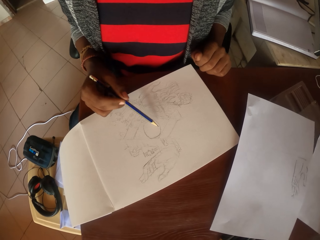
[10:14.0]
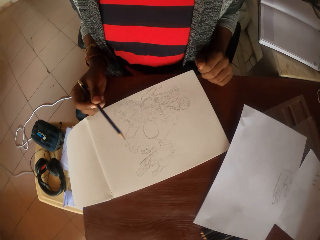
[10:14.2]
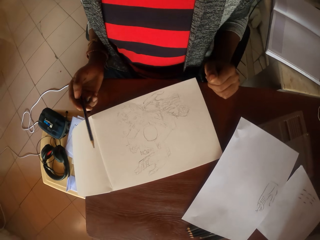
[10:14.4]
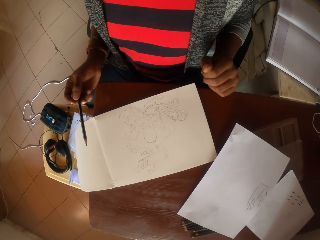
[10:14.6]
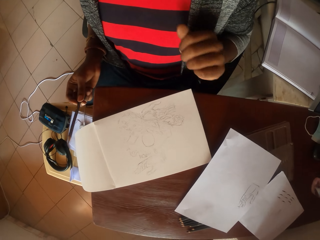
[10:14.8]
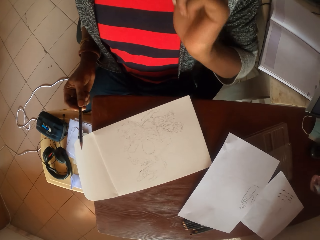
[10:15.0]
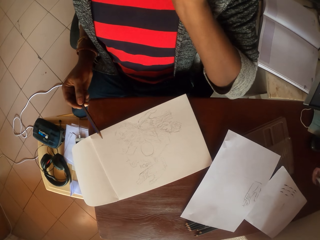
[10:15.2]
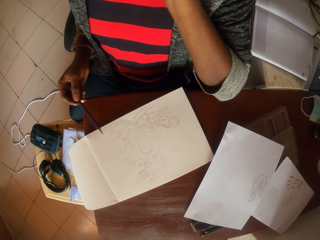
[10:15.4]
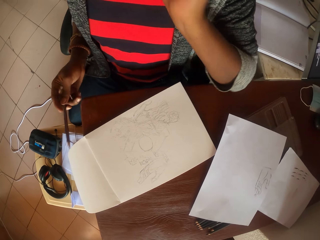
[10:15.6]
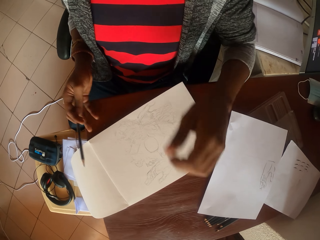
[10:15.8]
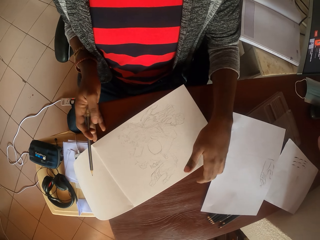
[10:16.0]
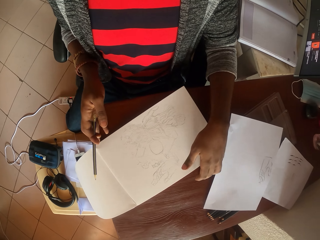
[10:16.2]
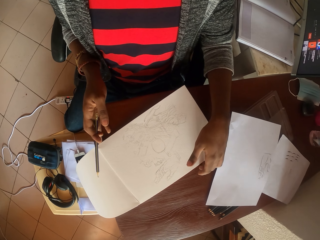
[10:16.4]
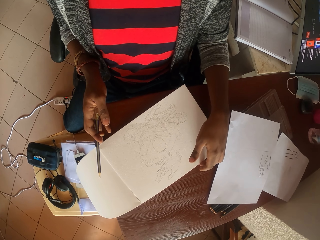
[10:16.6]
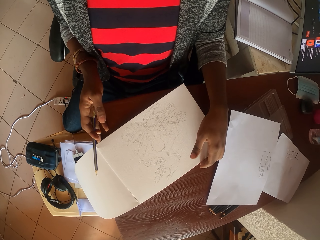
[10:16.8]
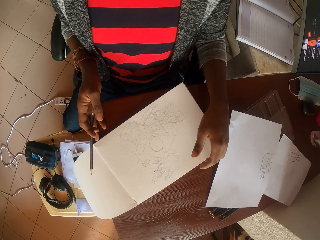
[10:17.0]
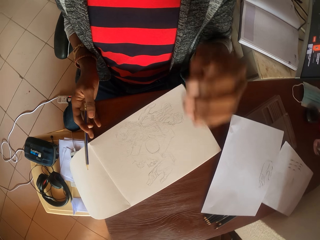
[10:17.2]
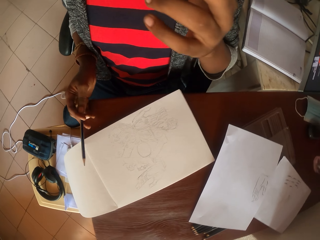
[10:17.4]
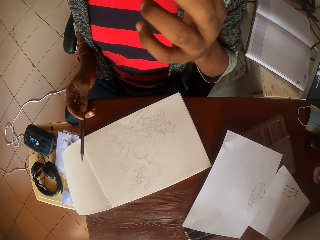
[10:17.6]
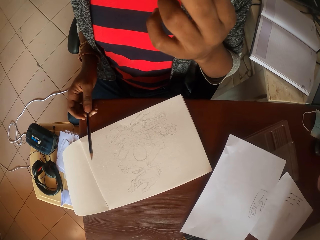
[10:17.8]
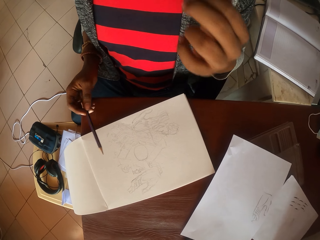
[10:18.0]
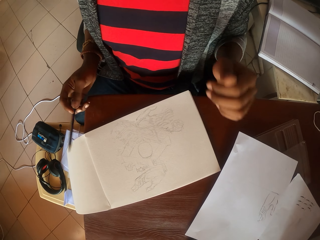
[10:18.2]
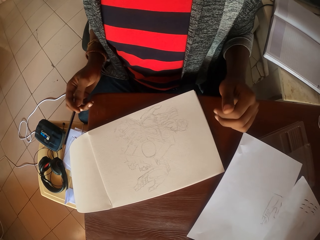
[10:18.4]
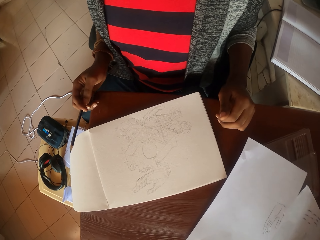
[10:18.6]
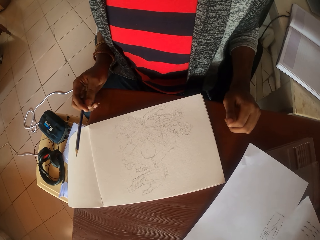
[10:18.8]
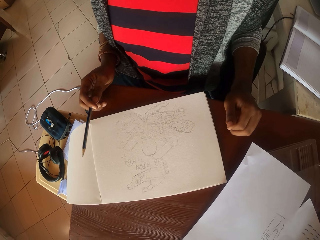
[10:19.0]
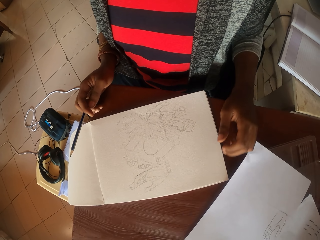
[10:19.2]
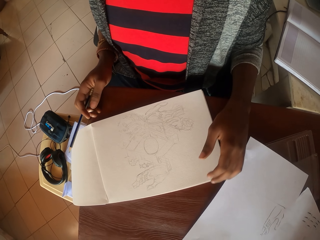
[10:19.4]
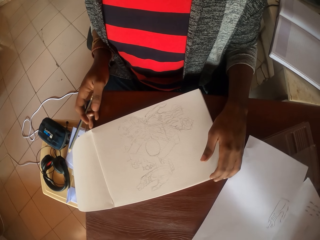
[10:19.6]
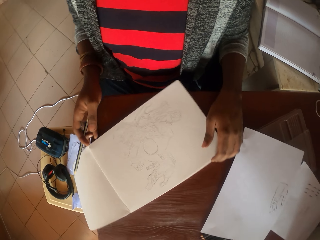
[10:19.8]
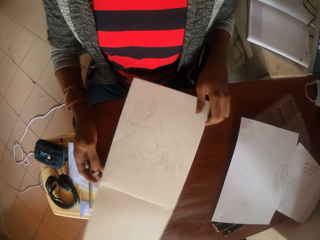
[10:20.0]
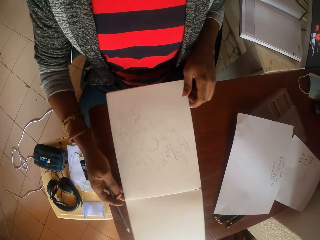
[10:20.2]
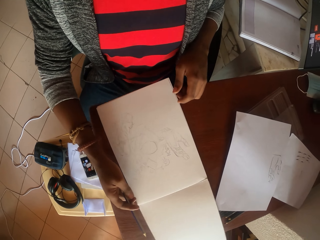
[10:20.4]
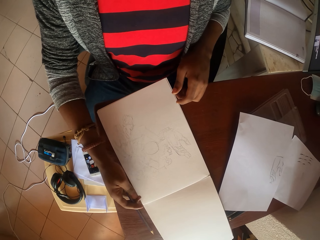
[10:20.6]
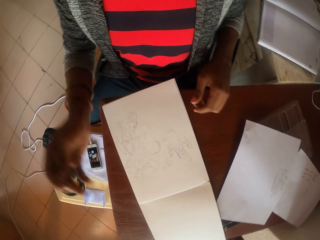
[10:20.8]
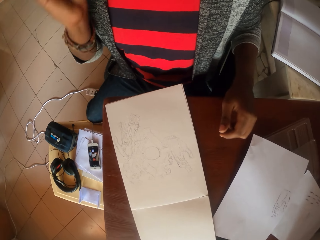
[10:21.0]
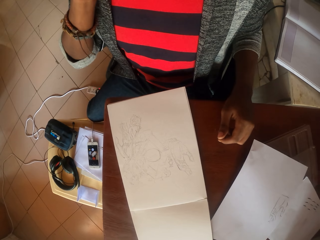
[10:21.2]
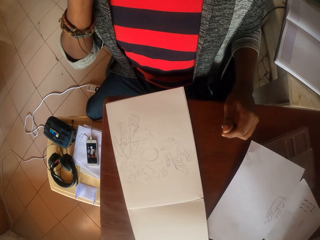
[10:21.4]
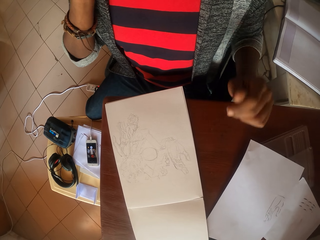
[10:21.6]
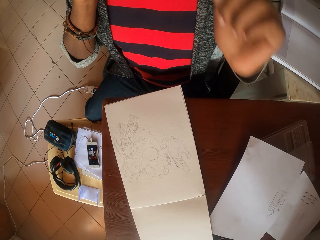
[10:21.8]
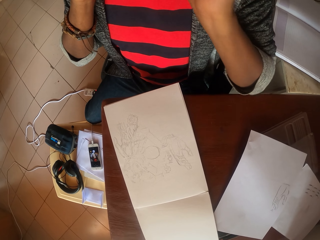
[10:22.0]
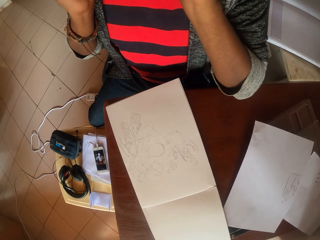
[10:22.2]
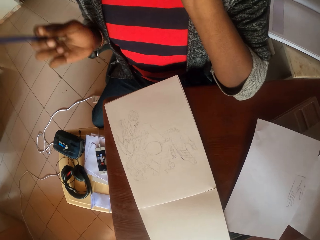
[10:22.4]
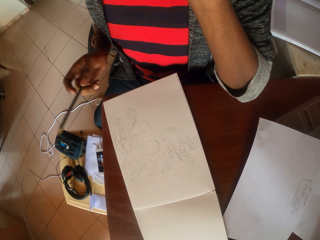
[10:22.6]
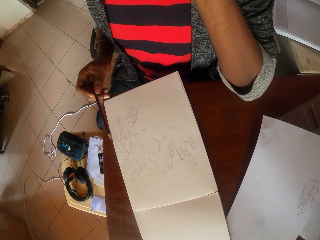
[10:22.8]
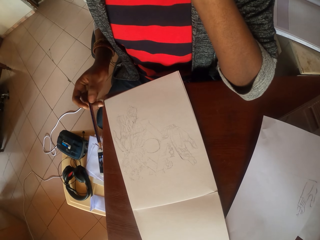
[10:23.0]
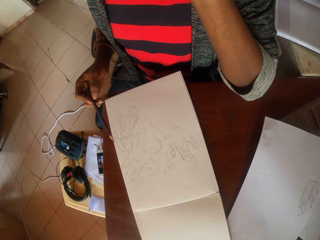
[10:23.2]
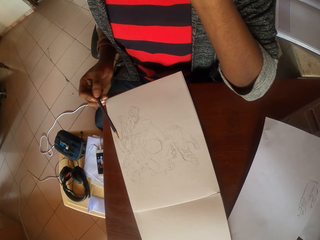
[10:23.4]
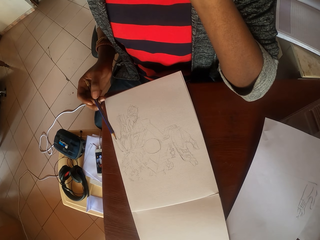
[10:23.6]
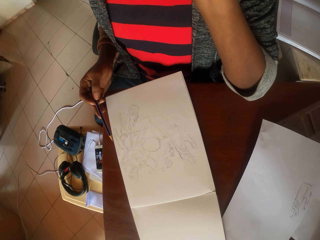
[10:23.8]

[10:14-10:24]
The camera wearer stares at the picture in the drawing book. He touches the face. He adjusts the book. He scratches his nose. He touches the face. He stares at the picture in the drawing book. He adjusts the book. He rotates the drawing book on the table. He touches the face. He stares at the picture in the drawing book.

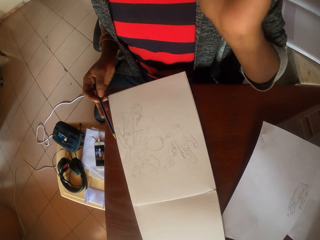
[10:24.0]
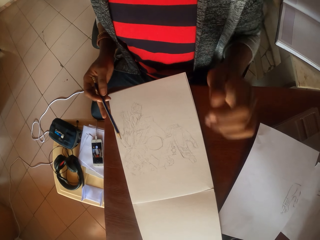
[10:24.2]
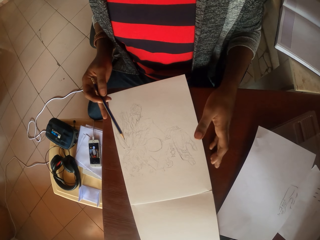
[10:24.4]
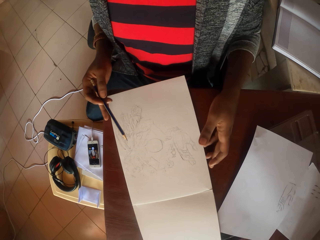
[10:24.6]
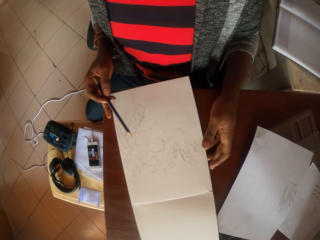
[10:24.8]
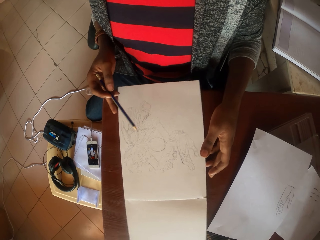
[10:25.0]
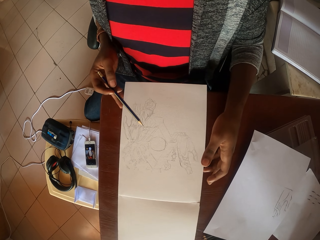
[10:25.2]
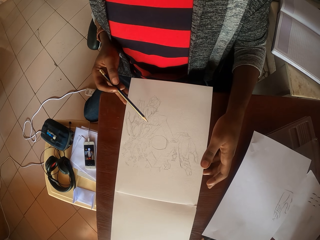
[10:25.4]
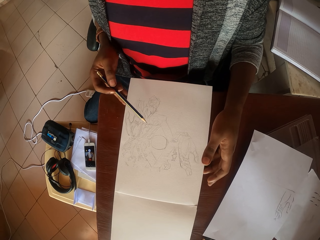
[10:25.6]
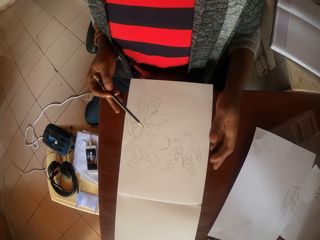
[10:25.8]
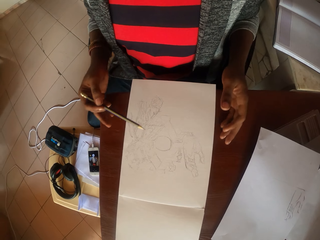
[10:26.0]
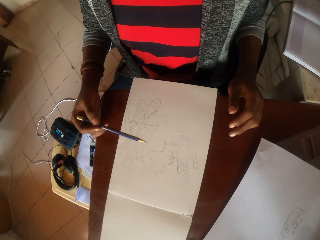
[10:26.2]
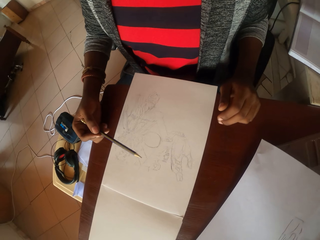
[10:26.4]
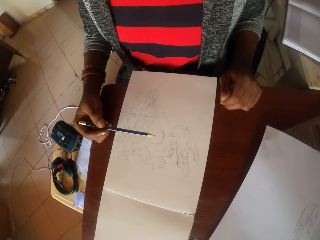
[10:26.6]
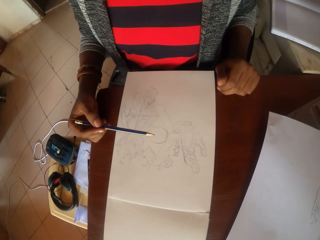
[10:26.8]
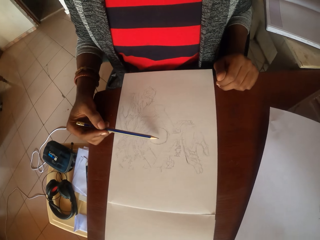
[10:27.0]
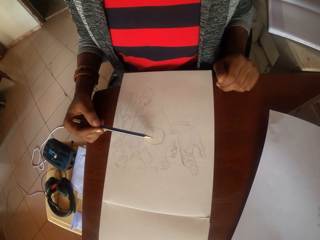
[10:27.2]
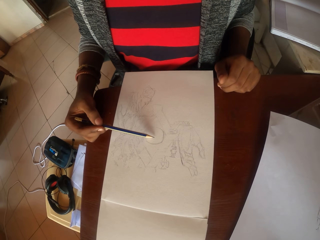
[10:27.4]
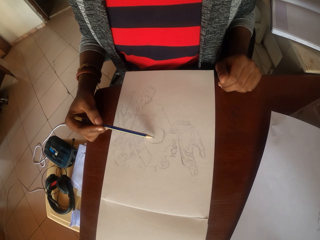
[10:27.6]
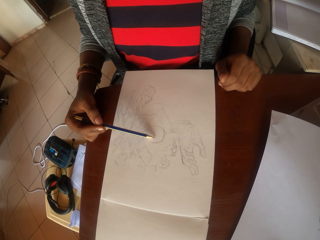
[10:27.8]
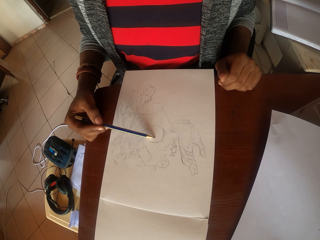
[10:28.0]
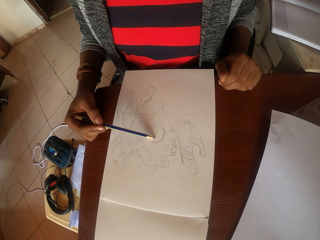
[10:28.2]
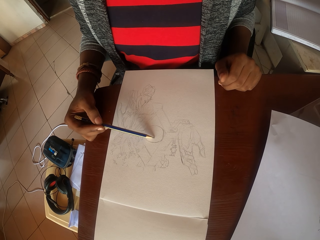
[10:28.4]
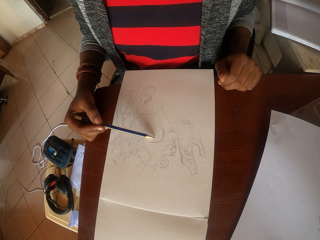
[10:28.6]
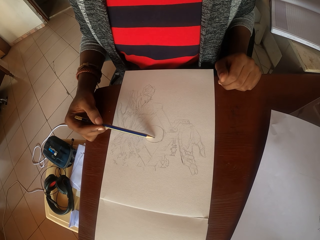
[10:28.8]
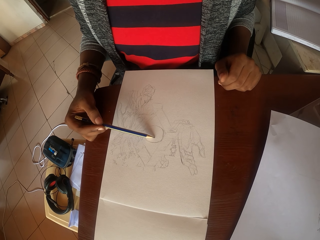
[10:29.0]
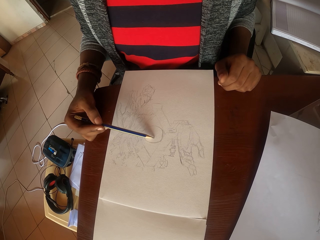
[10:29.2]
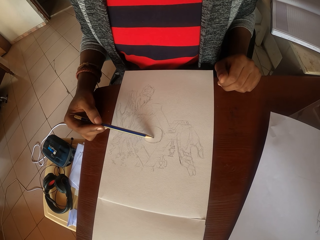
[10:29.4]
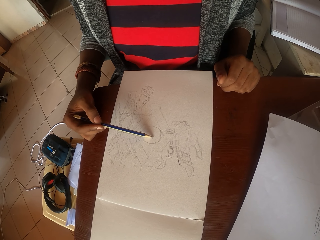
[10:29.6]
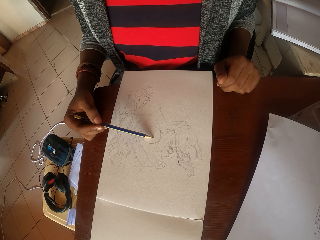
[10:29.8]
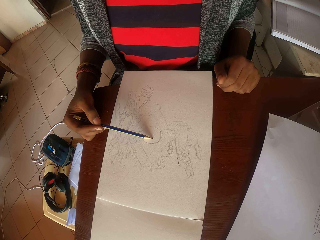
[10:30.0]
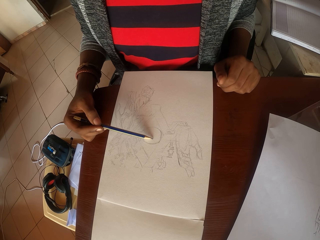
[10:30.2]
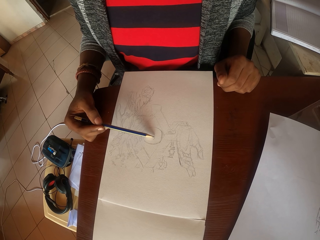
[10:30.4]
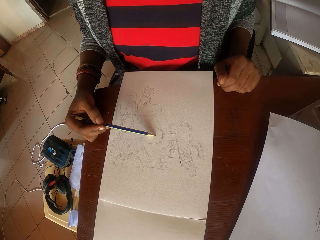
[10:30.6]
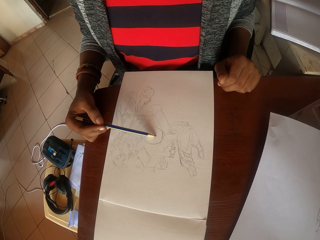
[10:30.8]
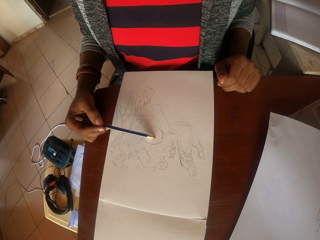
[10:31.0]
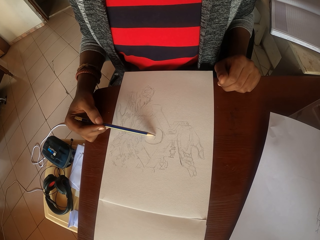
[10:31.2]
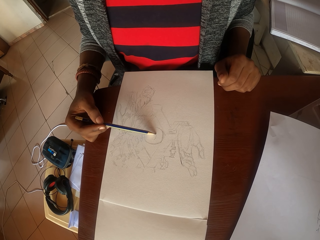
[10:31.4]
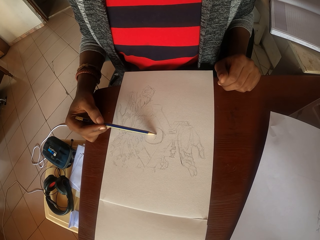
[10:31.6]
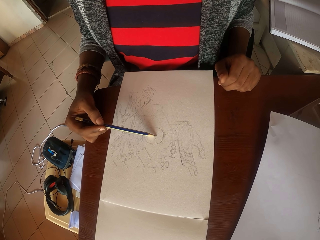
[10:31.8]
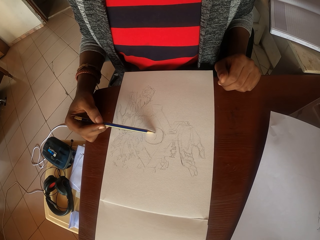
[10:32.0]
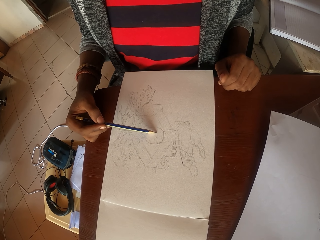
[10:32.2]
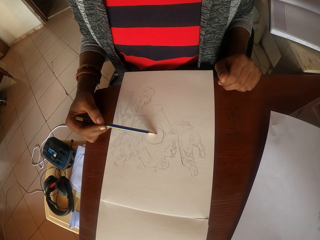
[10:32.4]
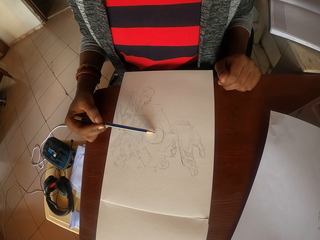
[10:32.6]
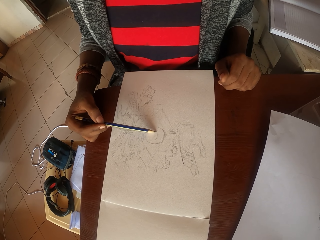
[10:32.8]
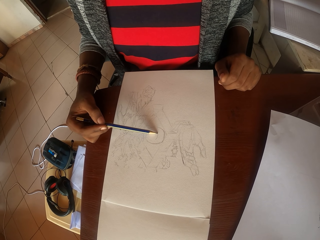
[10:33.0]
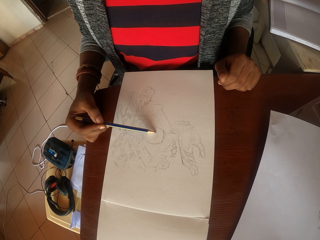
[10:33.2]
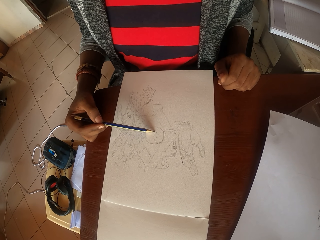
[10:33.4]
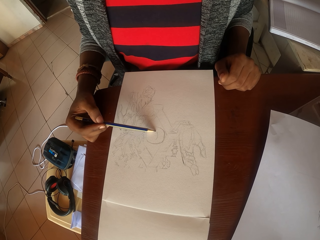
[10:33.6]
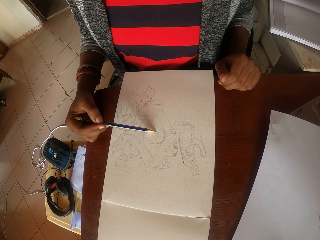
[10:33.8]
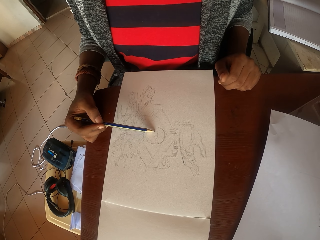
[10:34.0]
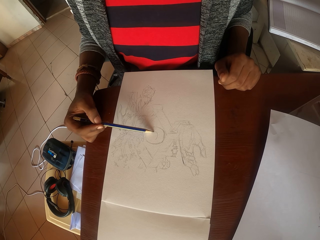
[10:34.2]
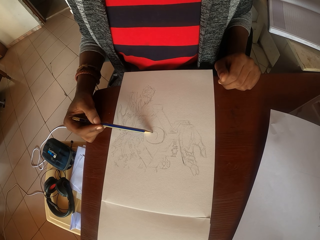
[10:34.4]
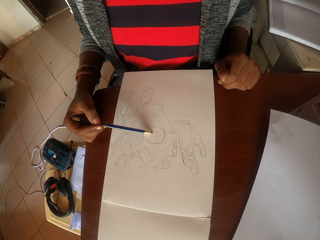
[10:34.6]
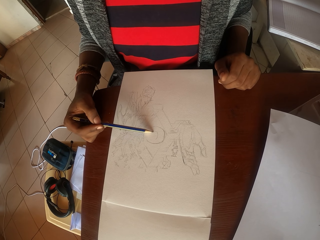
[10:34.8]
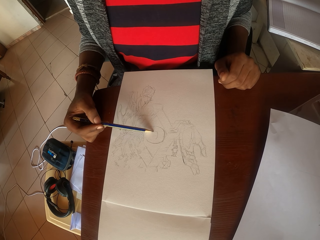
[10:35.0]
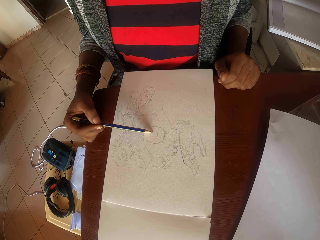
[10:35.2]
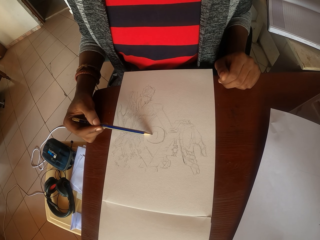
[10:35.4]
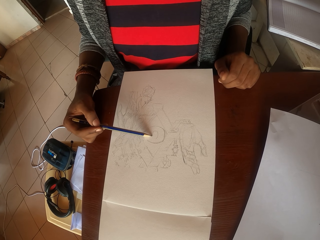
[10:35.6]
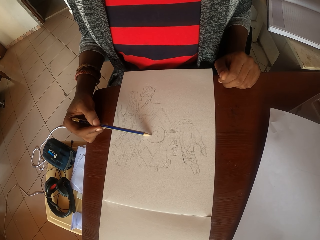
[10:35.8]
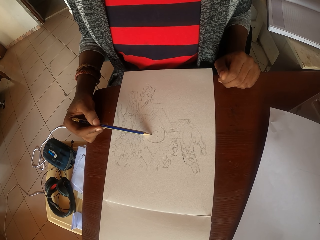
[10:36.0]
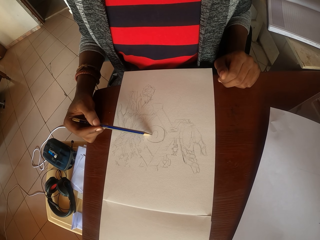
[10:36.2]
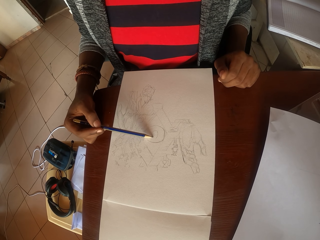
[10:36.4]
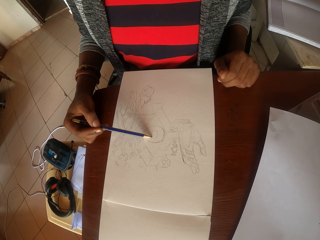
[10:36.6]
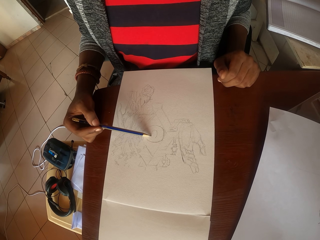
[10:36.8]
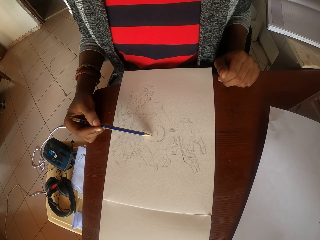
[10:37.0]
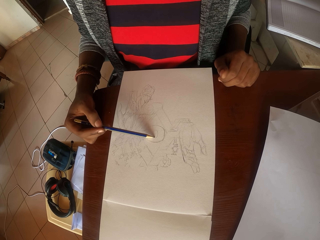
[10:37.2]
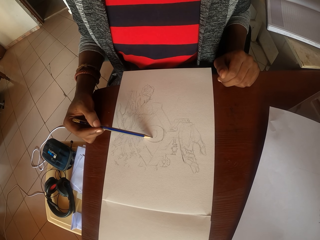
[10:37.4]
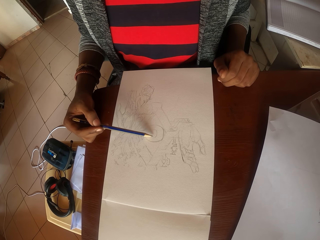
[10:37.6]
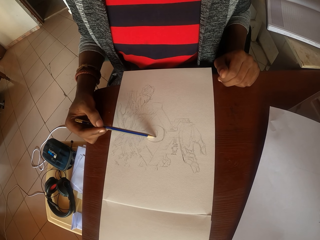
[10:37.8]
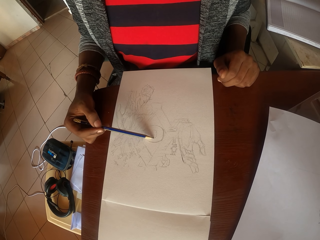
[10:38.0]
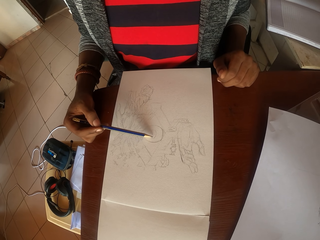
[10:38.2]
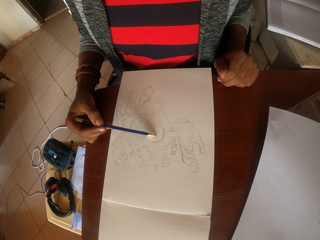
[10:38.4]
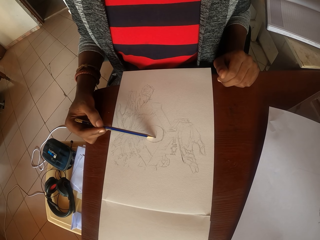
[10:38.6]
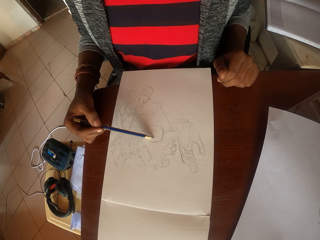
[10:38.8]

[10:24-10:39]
The camera wearer adjusts the book. They rotate the drawing book on the table. They draw a picture in the drawing book with a pencil.
